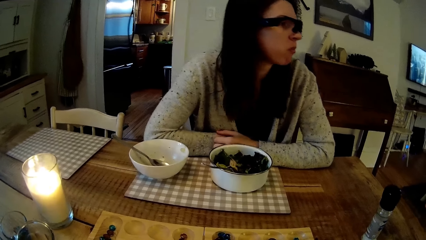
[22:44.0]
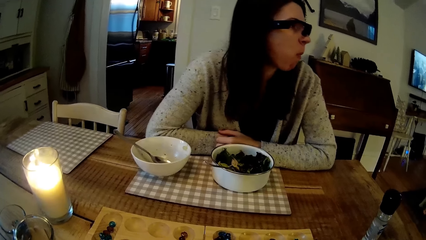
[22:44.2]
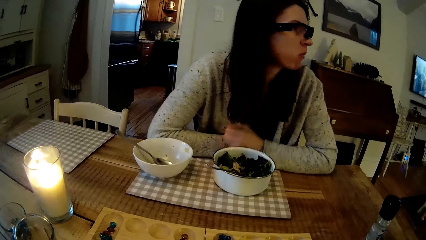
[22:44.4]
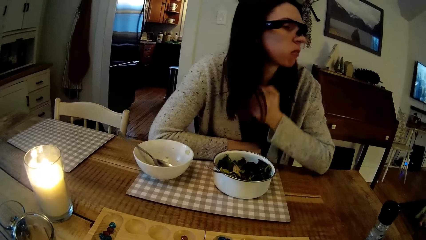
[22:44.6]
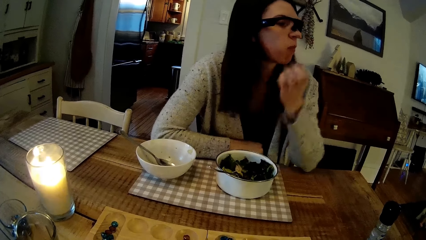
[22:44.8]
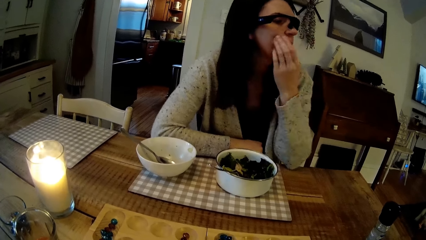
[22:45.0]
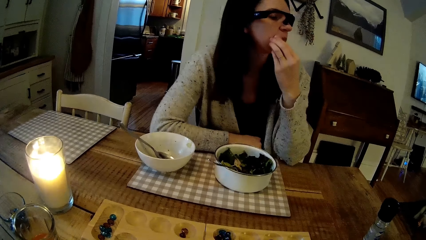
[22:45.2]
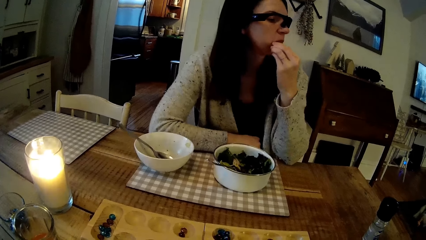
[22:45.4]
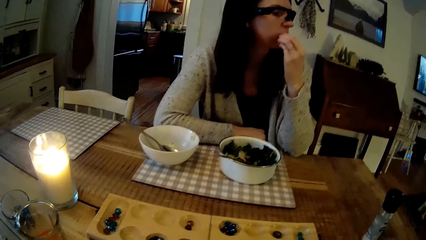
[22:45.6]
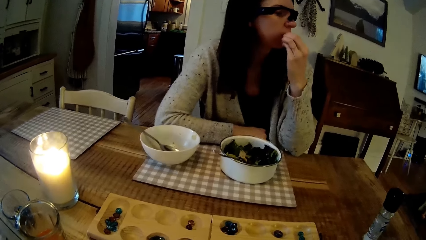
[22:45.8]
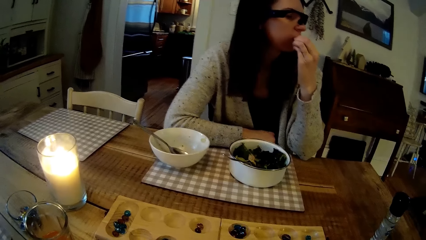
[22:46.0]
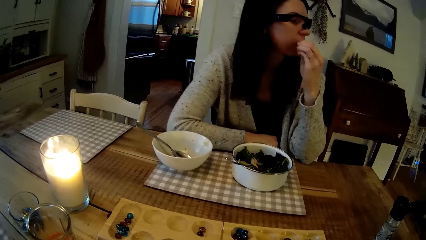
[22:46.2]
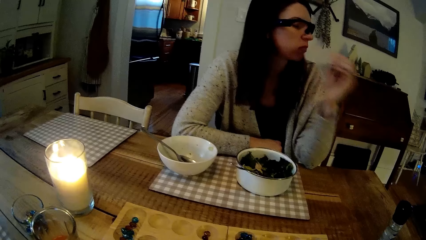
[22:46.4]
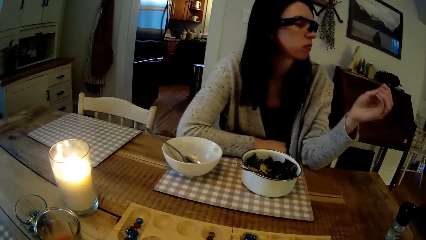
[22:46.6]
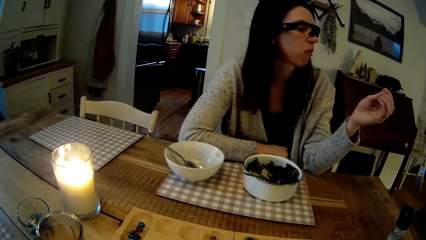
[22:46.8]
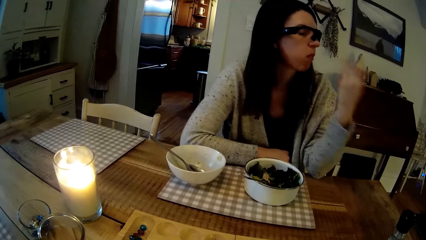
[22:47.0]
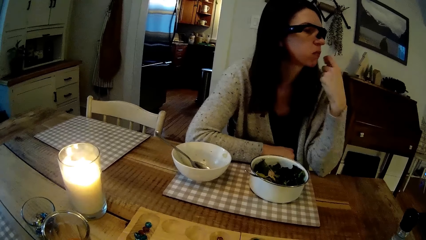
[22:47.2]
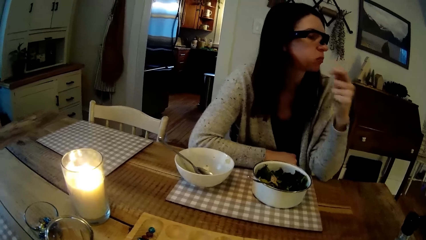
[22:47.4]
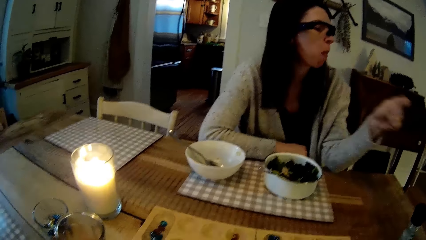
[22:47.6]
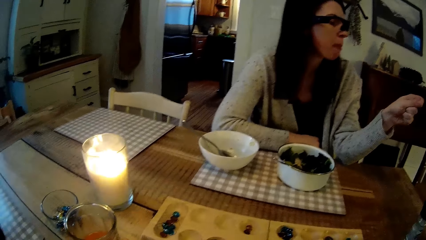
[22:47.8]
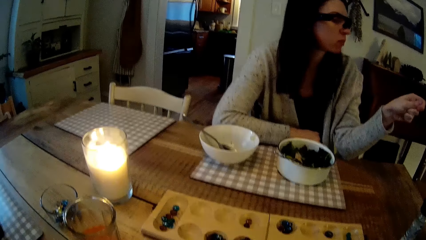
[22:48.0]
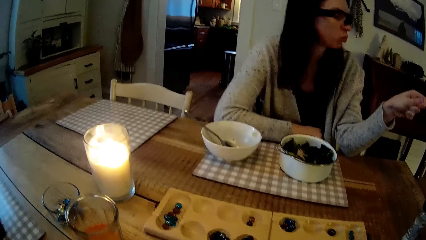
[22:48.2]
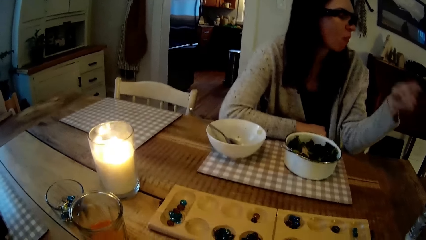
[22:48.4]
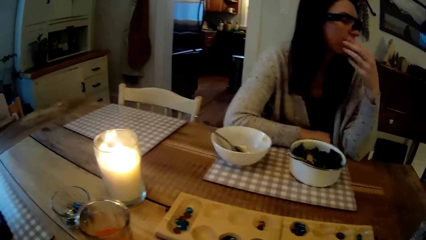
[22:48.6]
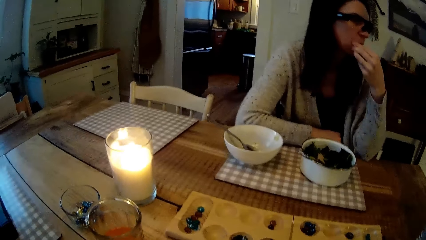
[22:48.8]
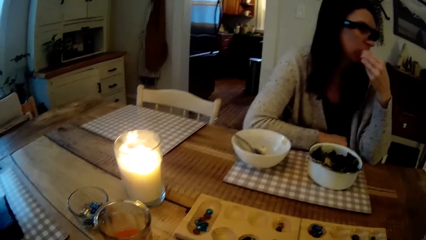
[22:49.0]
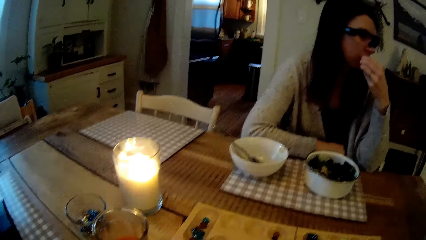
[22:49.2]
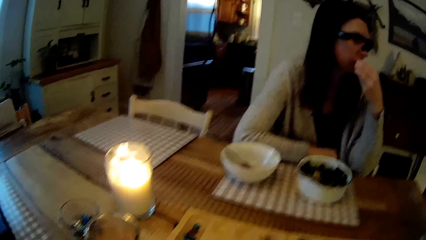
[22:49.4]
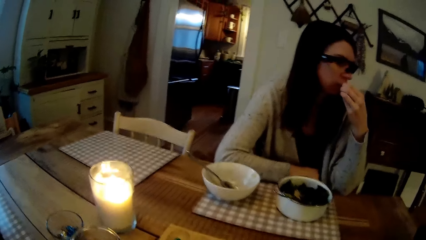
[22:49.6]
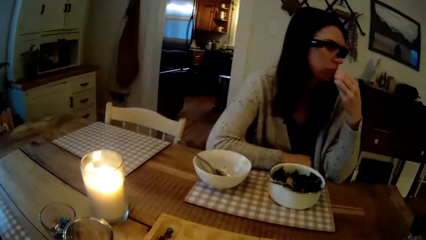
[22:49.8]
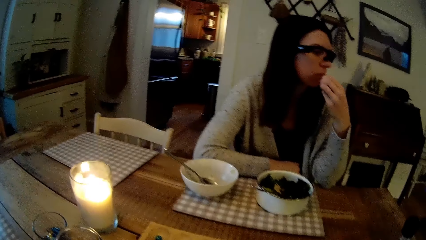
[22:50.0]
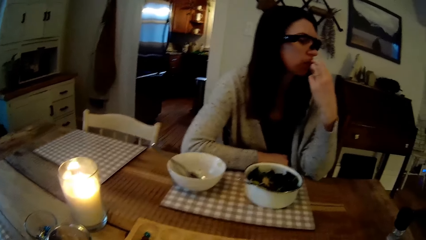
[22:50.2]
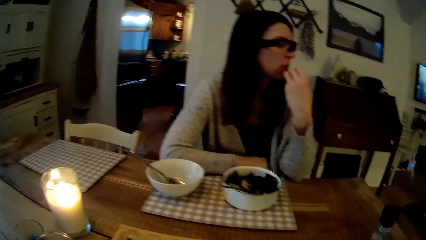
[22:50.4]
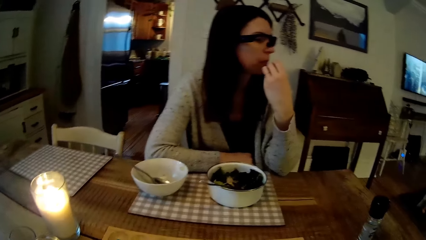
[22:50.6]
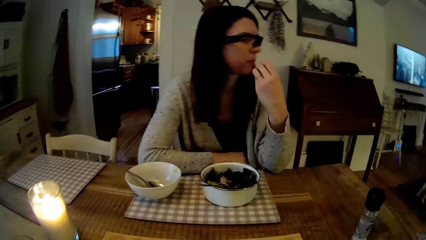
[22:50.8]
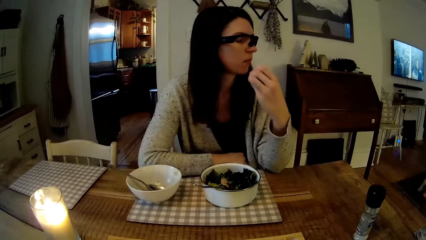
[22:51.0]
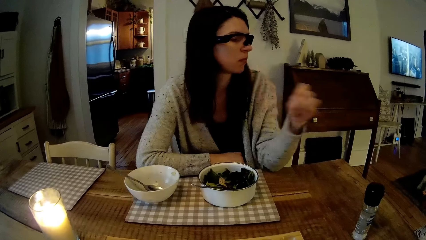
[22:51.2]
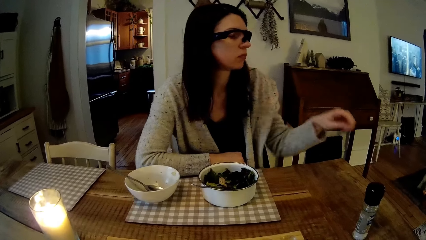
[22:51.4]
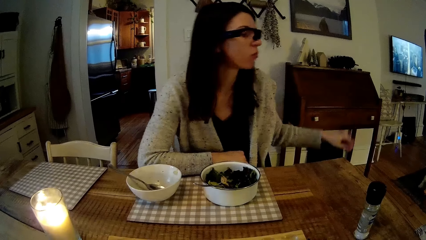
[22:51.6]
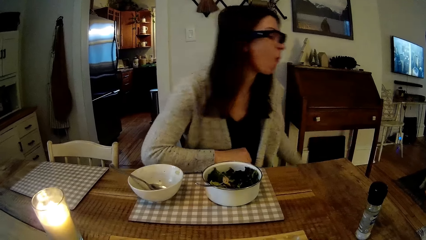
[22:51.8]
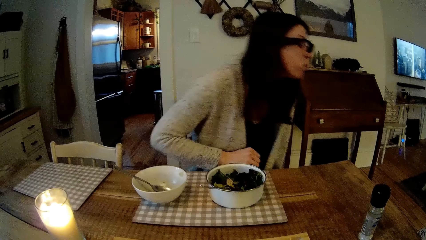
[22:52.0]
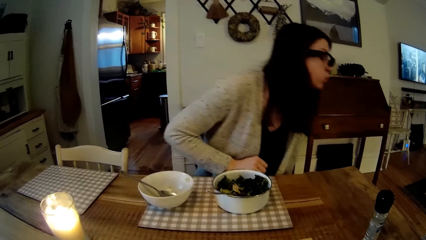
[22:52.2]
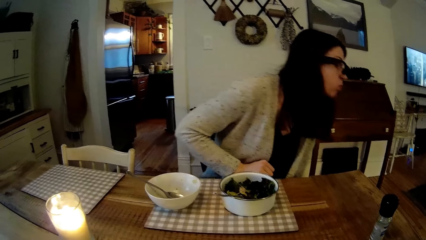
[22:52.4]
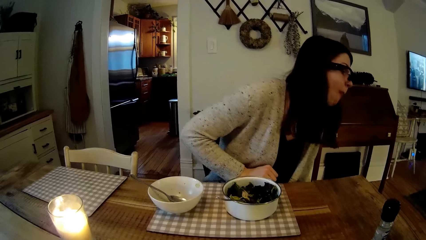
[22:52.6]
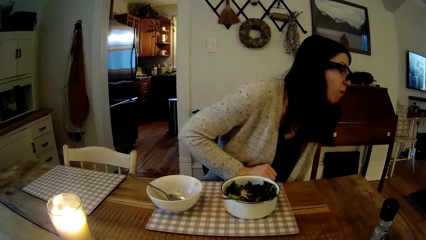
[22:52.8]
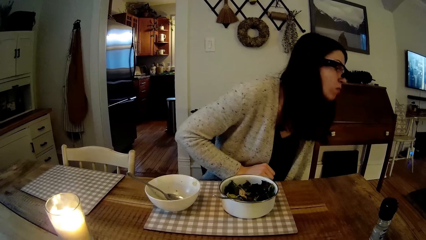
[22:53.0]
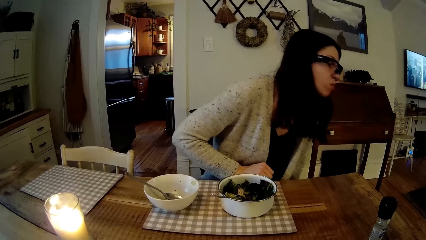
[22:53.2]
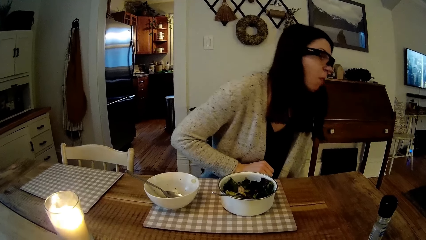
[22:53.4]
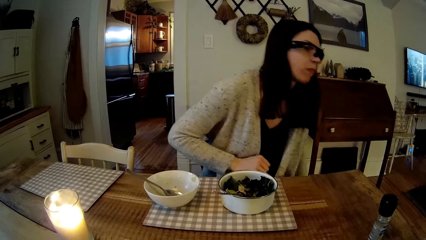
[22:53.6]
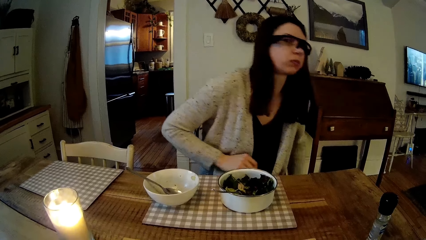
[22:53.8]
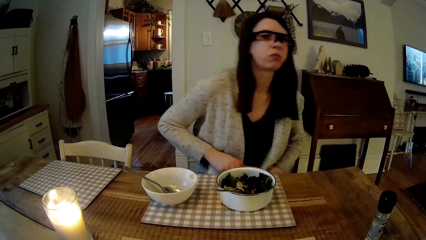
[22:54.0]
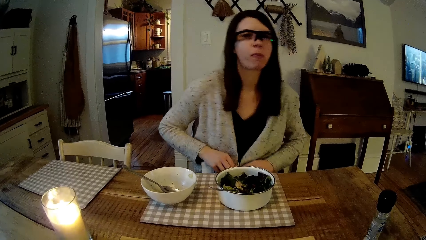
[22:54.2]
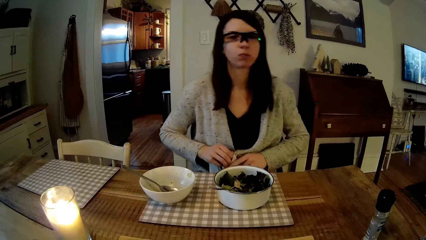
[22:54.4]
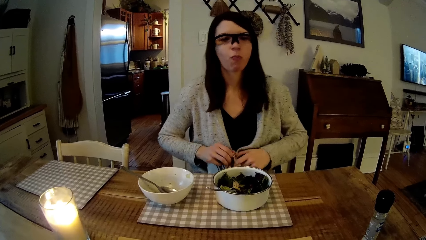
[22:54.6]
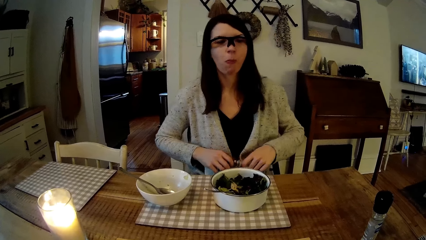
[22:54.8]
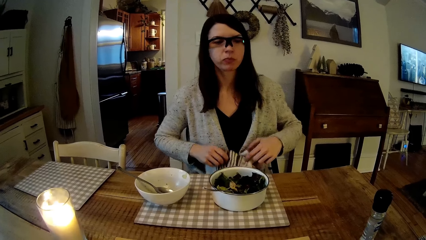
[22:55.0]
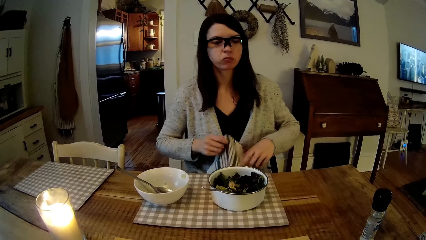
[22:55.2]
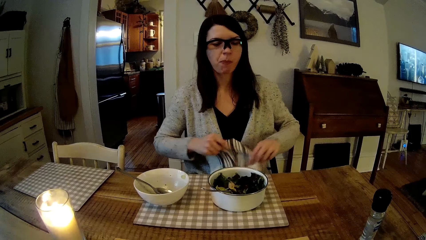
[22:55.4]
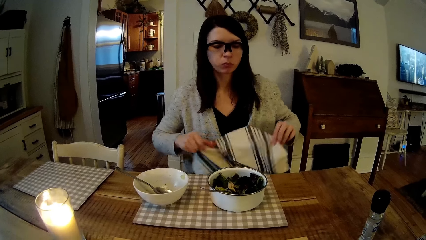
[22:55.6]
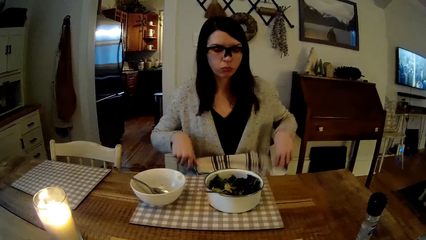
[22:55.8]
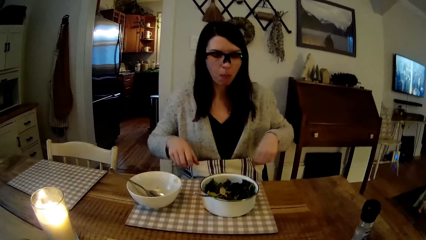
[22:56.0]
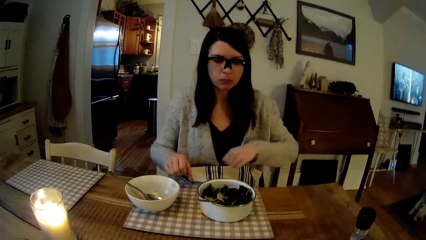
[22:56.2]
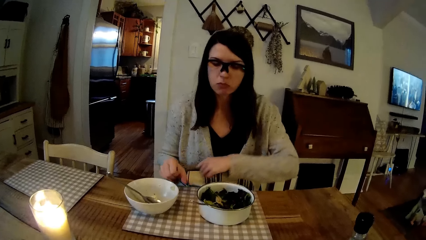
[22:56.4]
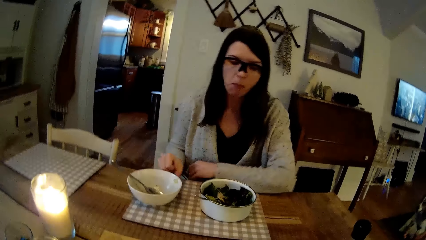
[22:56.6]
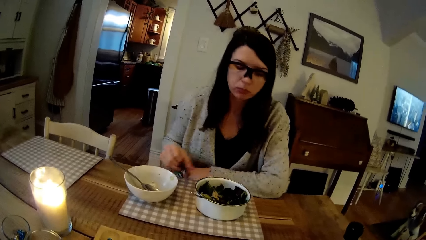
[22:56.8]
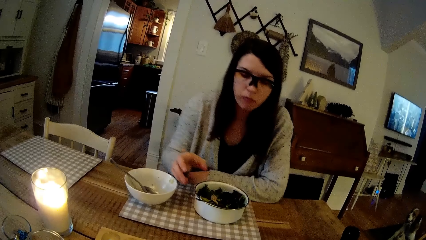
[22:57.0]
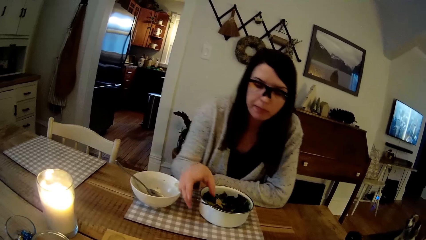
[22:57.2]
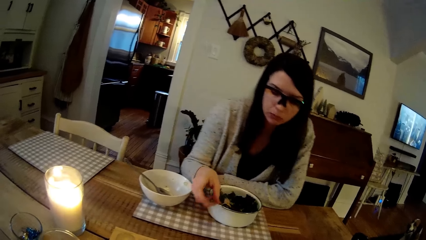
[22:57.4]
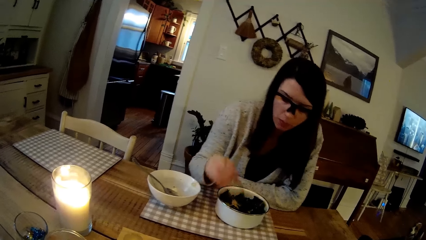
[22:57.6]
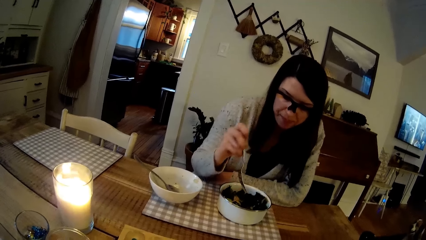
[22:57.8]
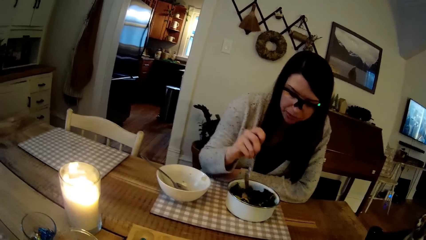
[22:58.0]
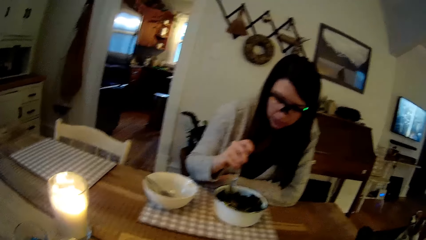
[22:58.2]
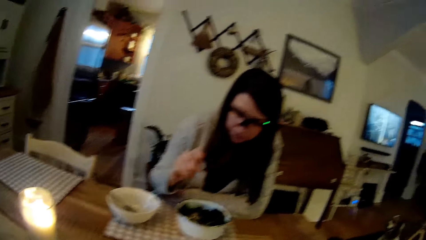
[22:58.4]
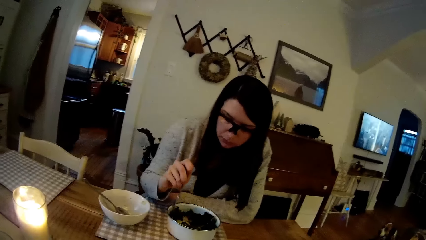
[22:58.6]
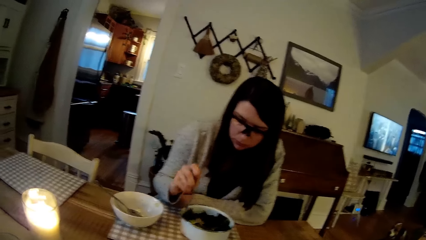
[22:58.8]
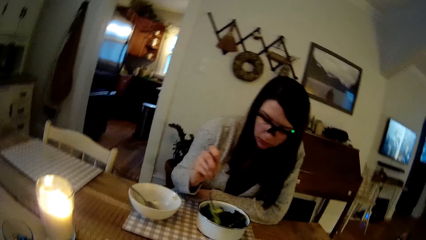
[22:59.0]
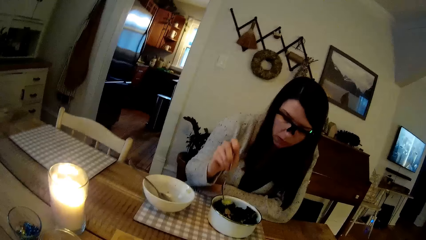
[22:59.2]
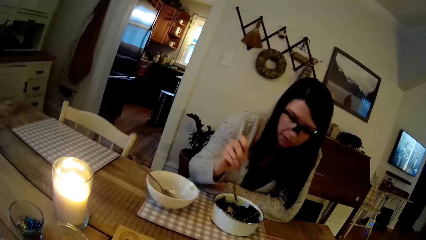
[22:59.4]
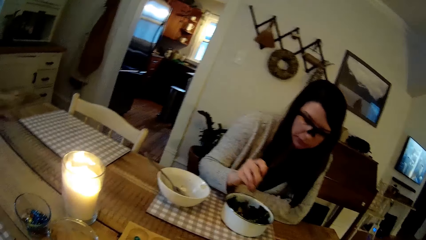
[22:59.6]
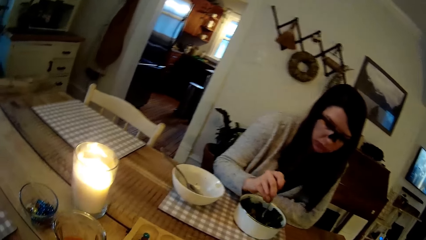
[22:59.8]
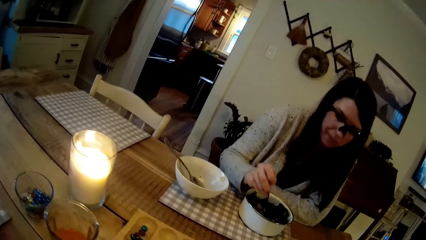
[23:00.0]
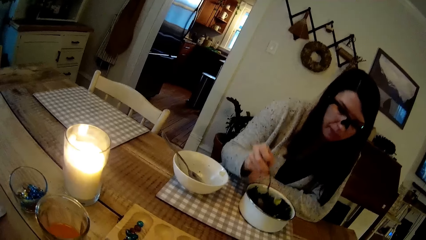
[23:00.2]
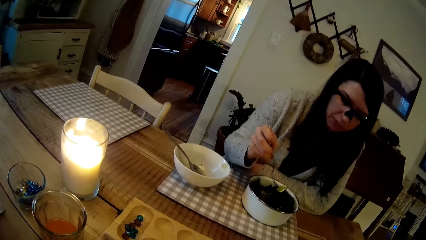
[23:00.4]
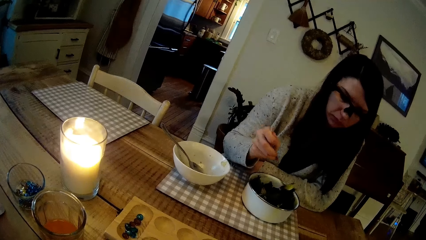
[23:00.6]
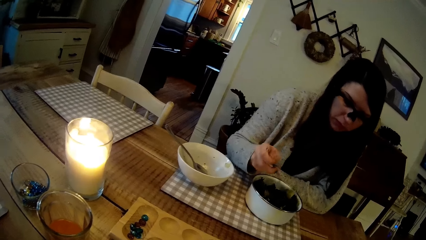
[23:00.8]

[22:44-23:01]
The woman removes hair from her mouth with her left hand. The woman moves her upper body. The woman adjusts the napkin on her lap with both hands. The woman picks up the fork. The woman eats vegetables from the bowl on the table with the fork in her right hand. The woman scoops food from the bowl.
